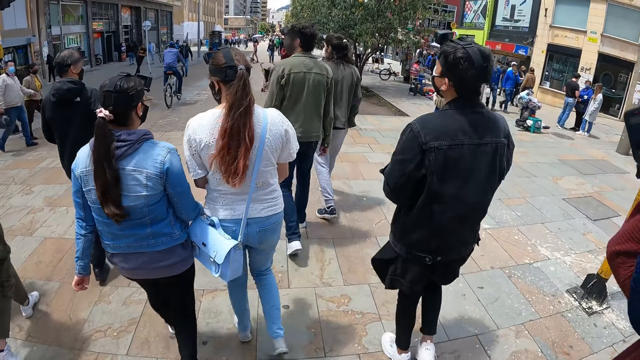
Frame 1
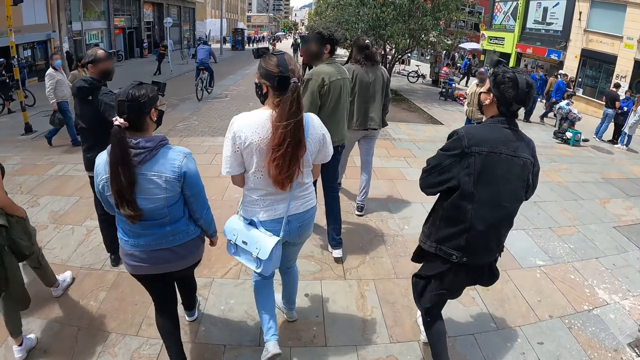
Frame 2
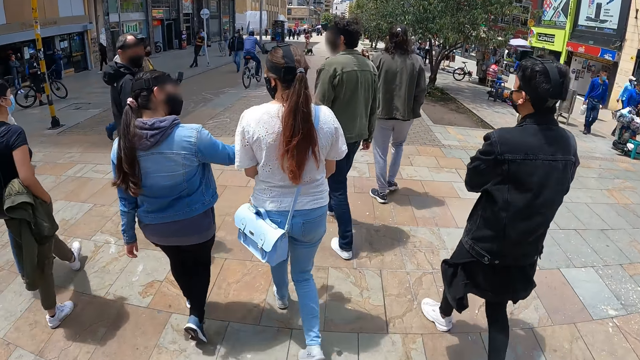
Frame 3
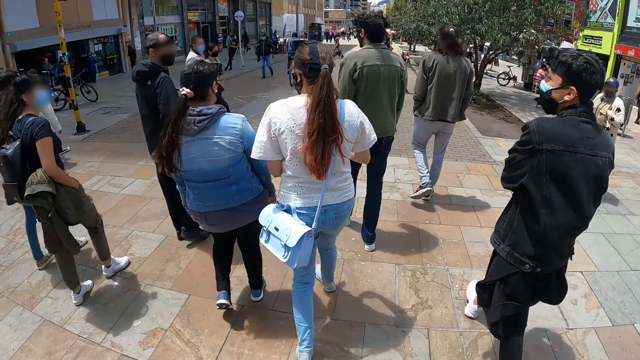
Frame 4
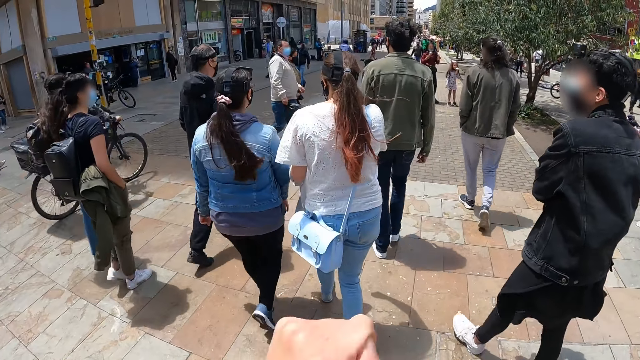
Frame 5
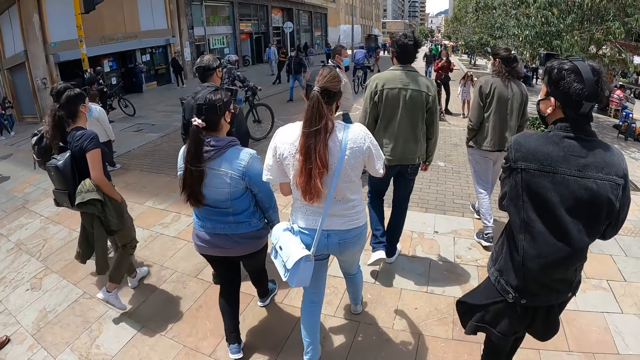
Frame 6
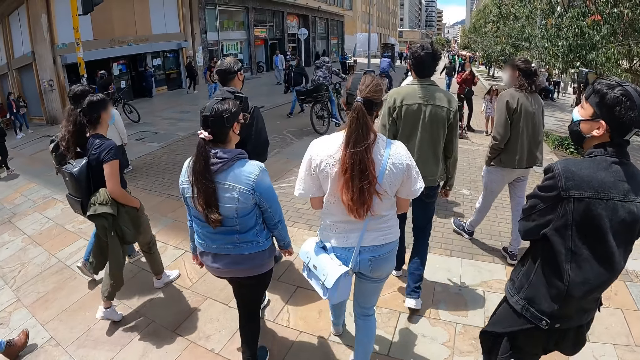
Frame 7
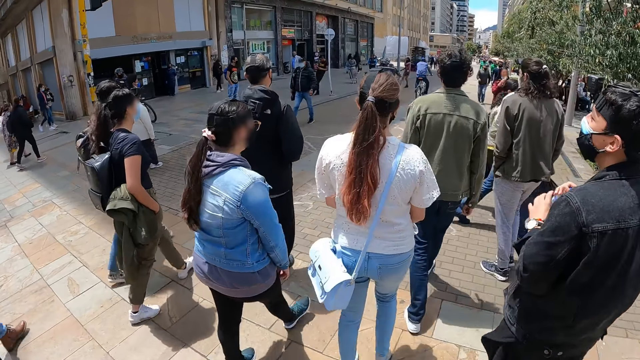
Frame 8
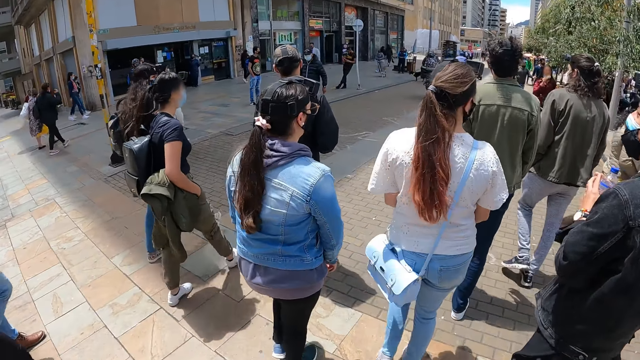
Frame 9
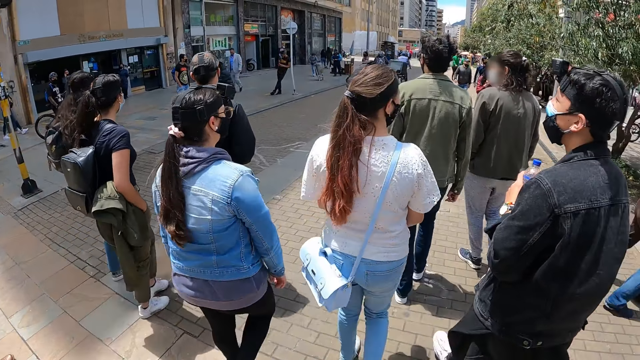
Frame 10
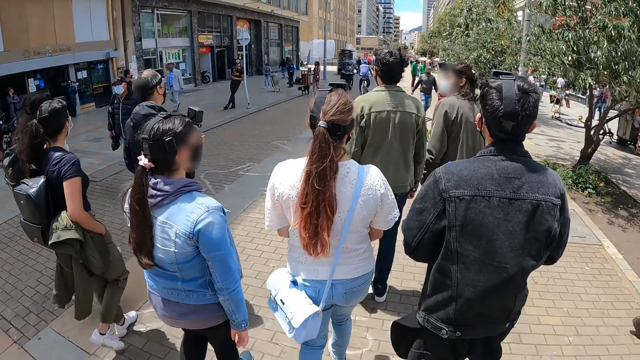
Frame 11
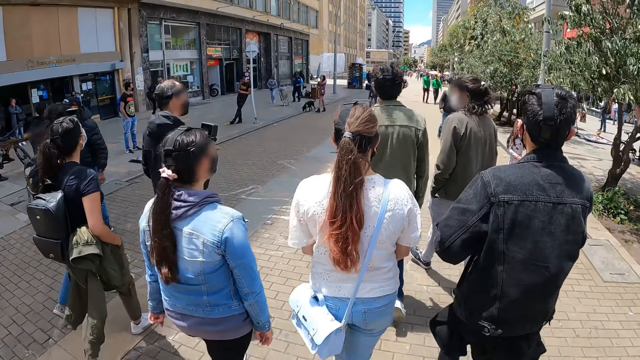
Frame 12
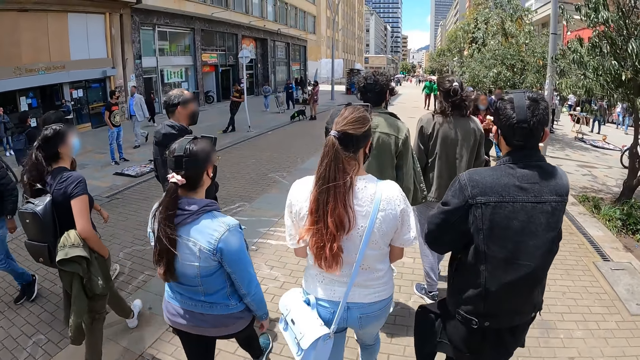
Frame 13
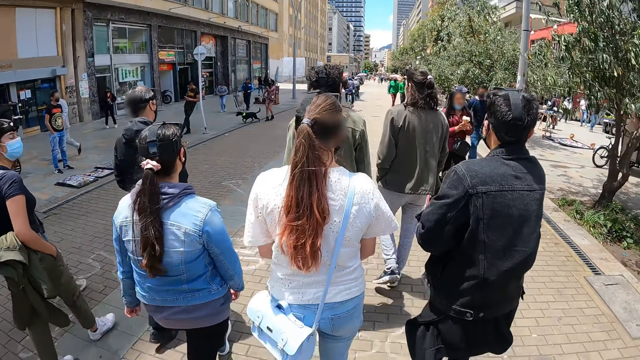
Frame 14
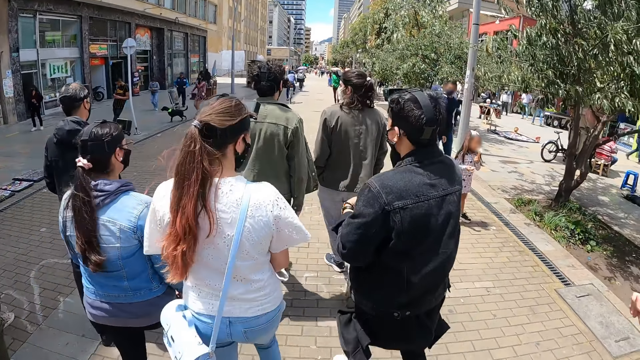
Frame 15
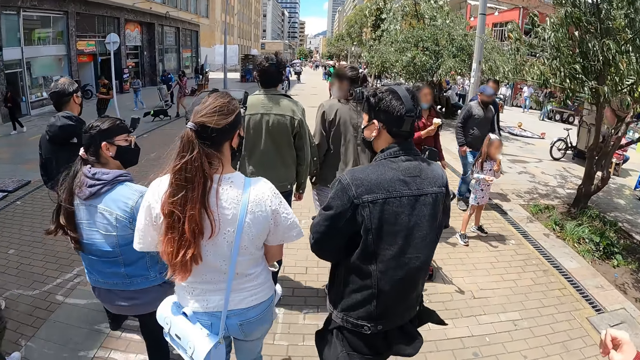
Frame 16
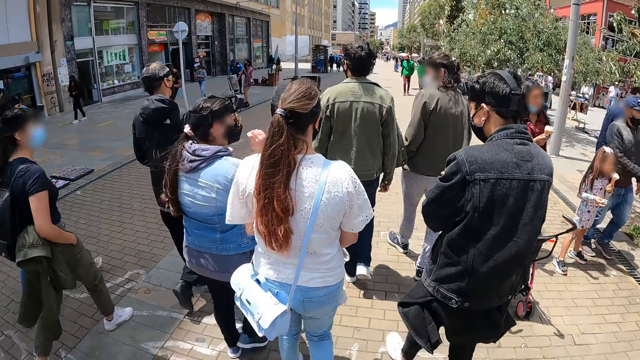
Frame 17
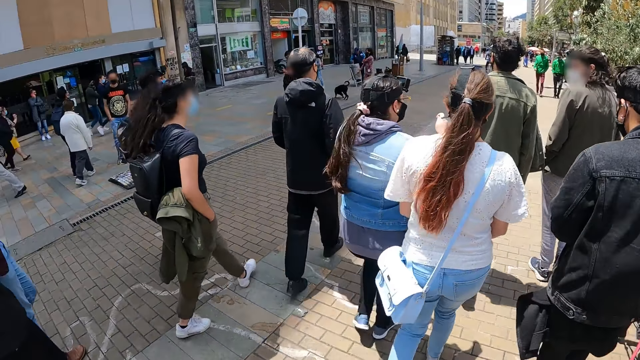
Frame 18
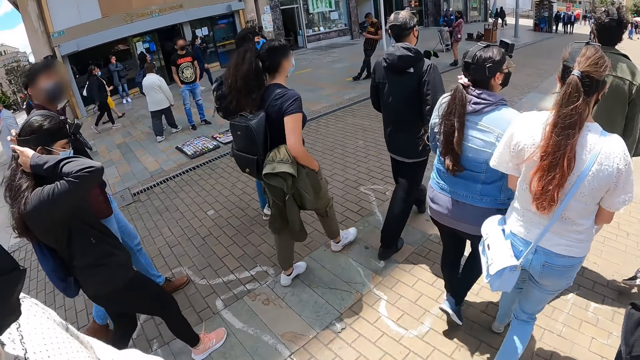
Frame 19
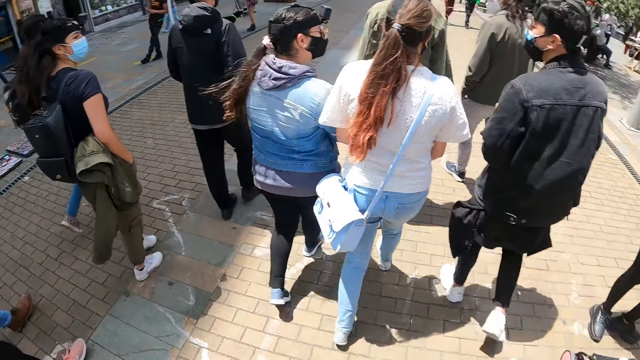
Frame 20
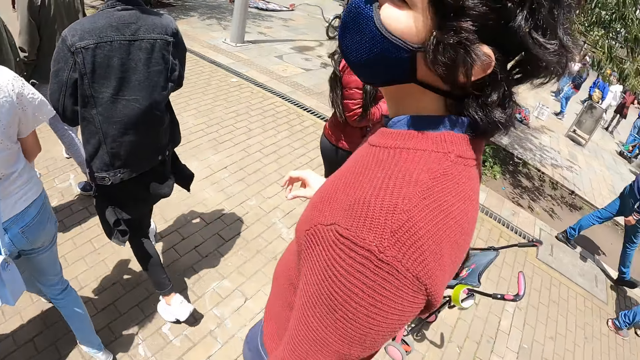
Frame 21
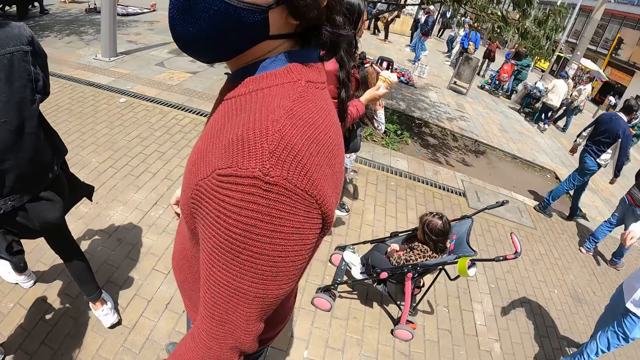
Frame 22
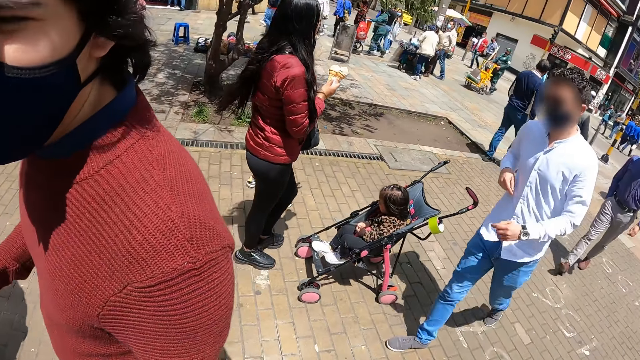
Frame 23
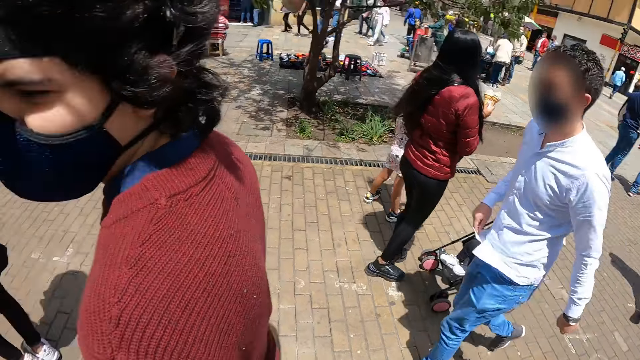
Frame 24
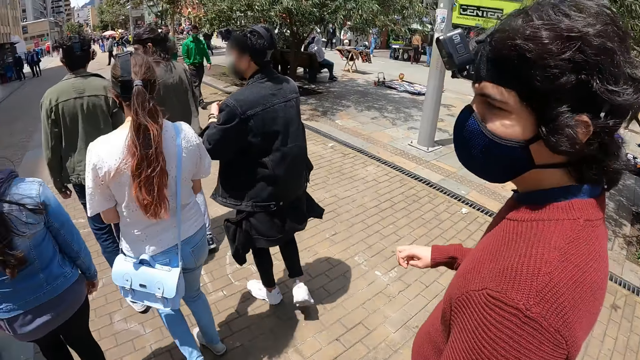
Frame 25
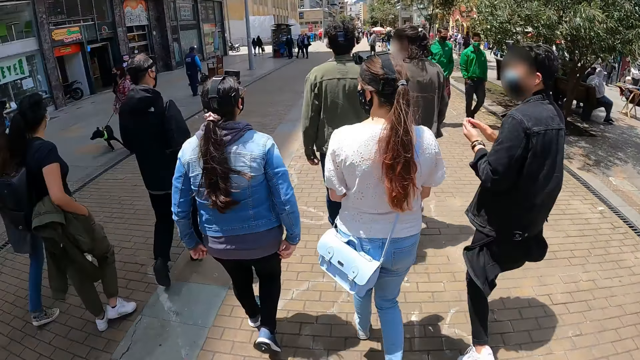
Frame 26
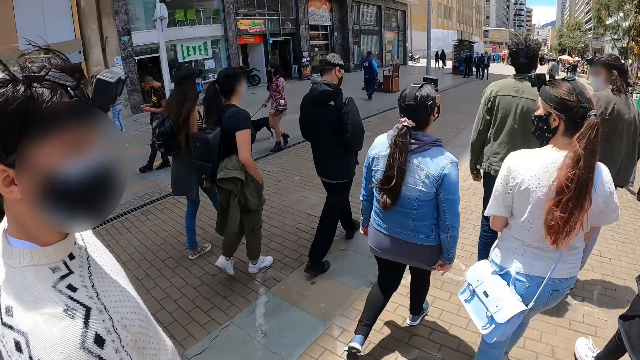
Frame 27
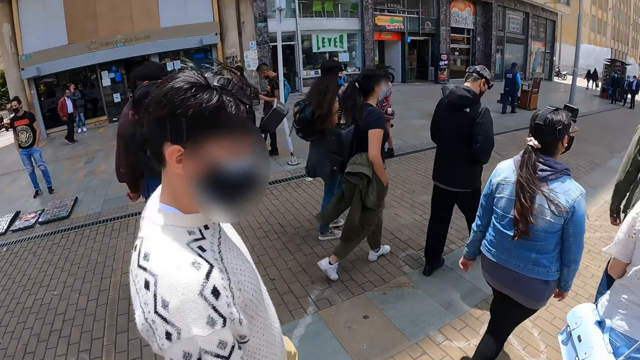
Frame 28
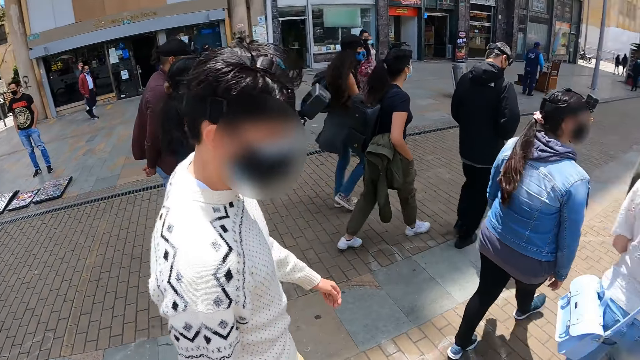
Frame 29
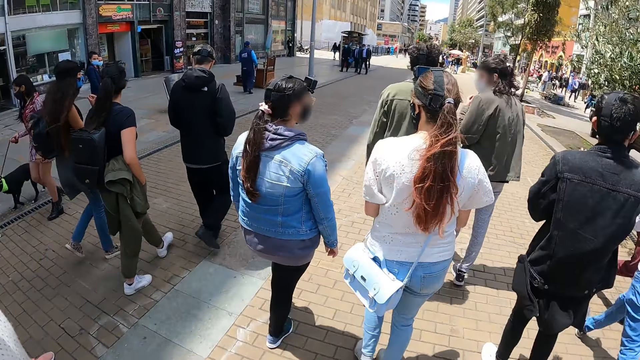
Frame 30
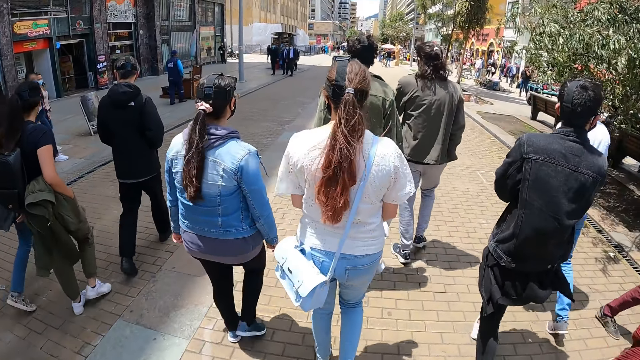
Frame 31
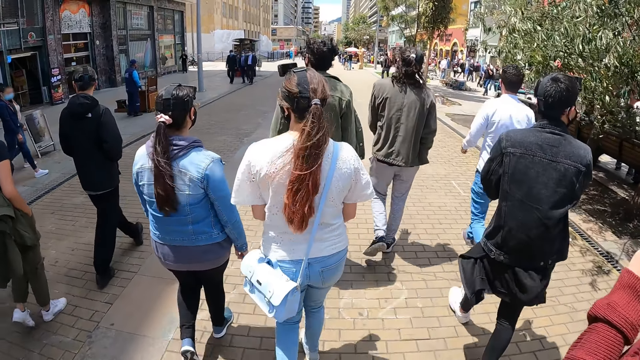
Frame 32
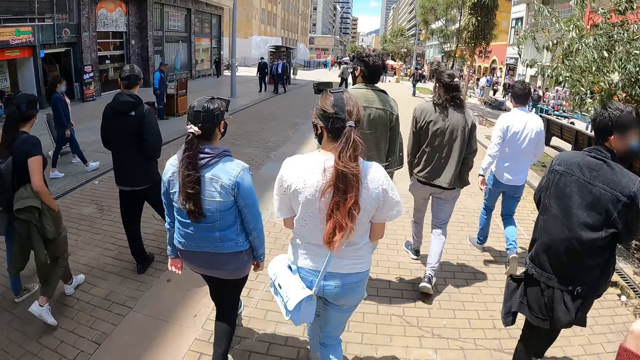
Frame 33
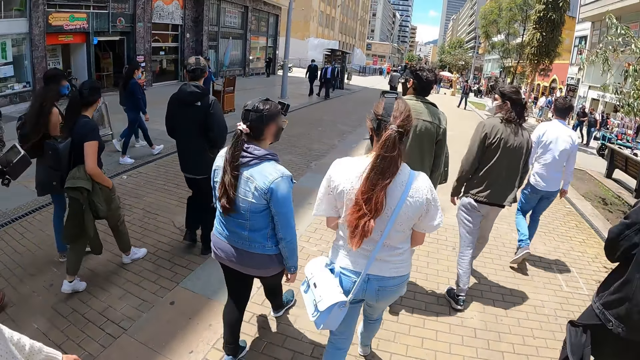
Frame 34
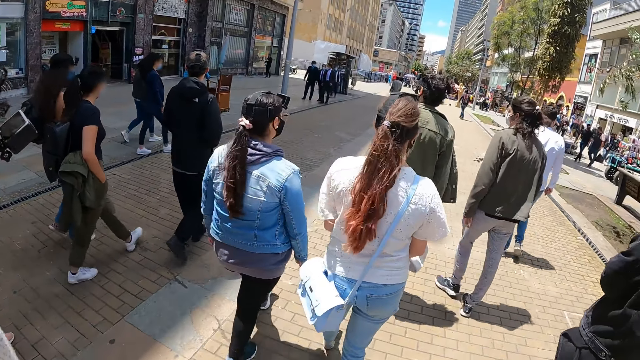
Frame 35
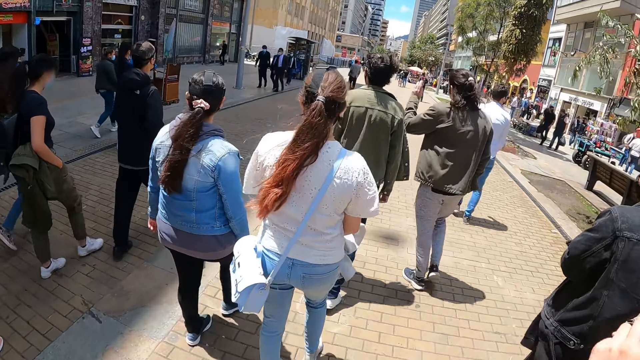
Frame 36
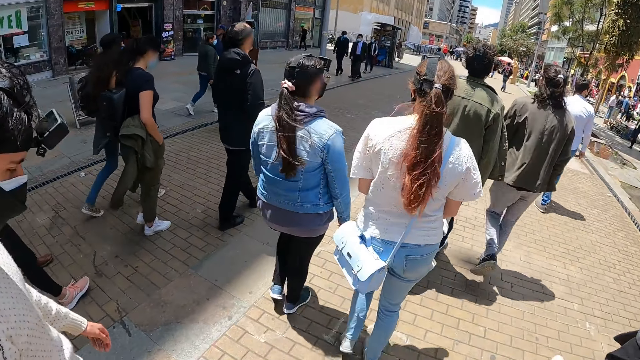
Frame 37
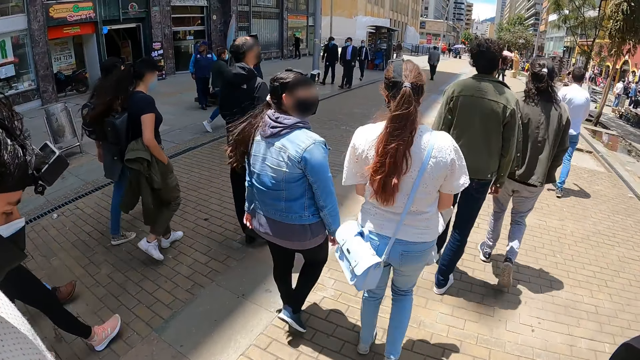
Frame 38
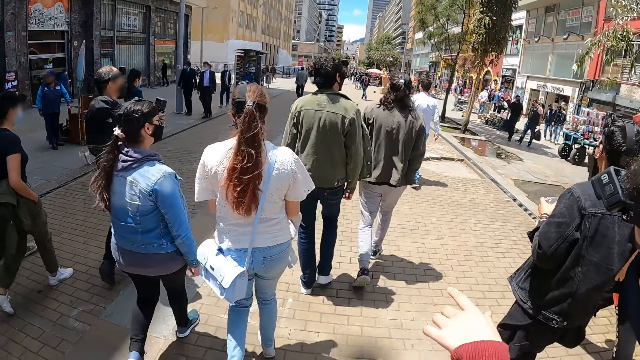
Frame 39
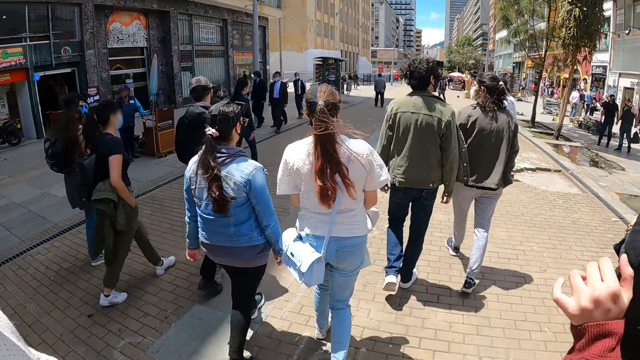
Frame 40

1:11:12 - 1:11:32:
The camera wearer walks on the pavement. They look around. They walk on the pavement.
